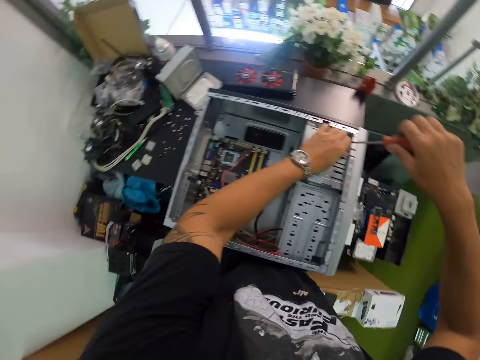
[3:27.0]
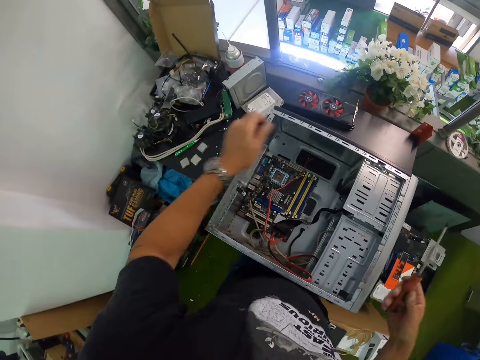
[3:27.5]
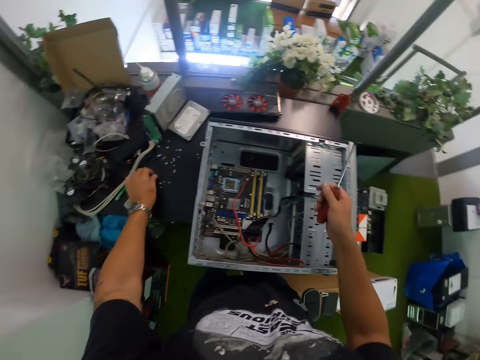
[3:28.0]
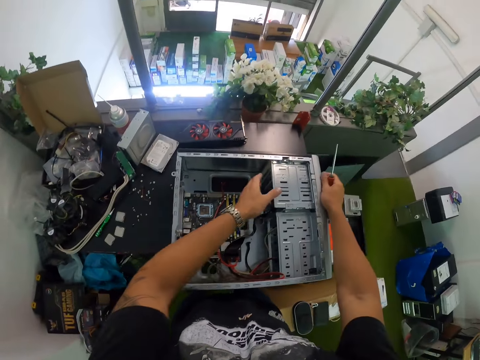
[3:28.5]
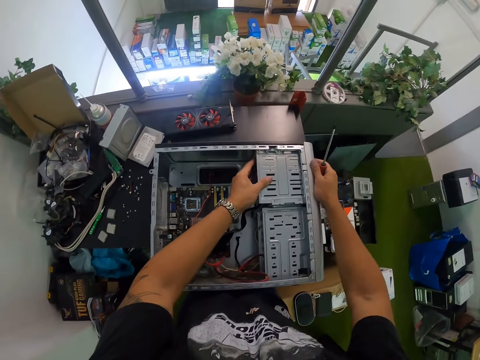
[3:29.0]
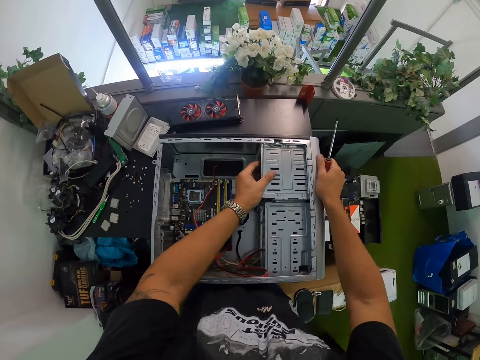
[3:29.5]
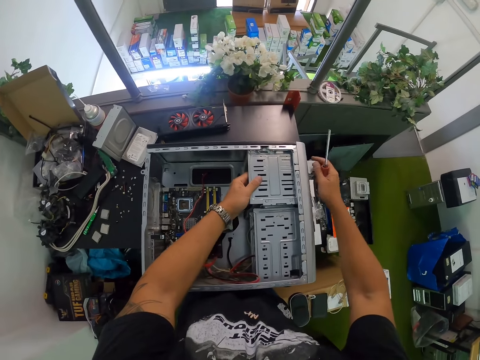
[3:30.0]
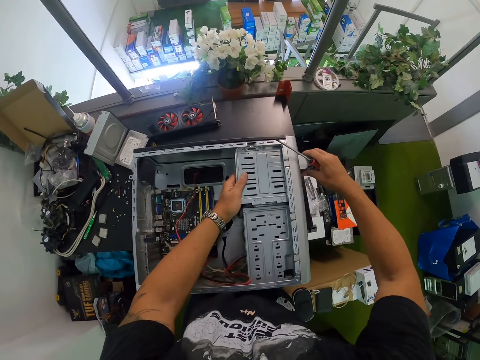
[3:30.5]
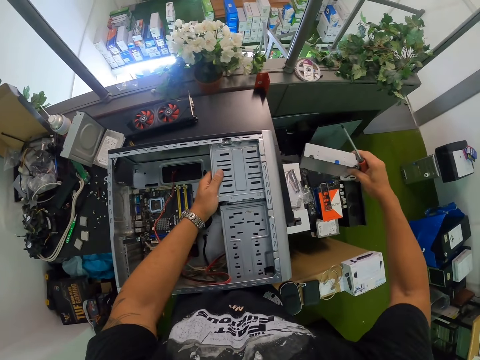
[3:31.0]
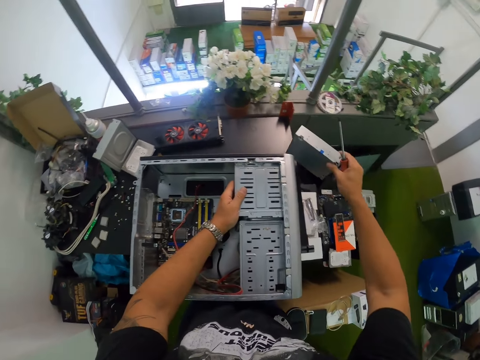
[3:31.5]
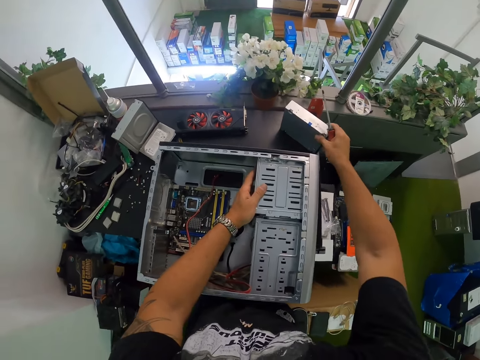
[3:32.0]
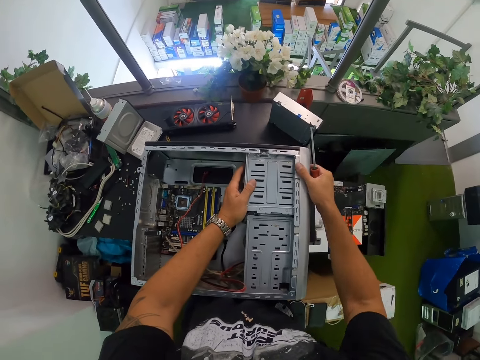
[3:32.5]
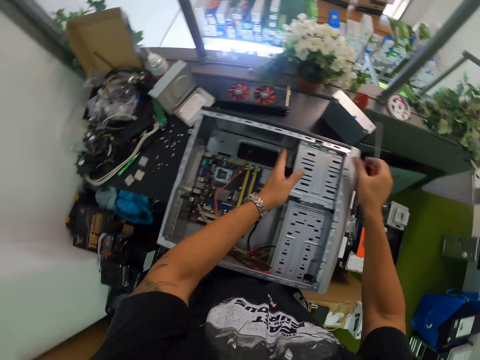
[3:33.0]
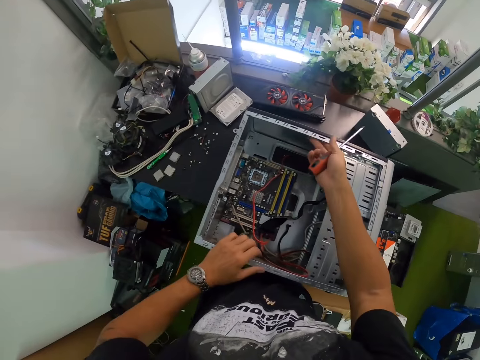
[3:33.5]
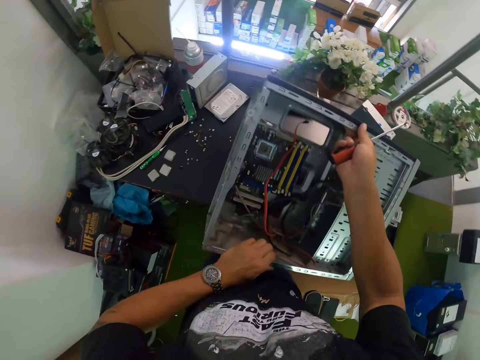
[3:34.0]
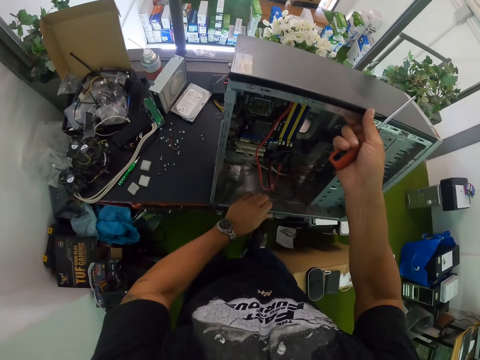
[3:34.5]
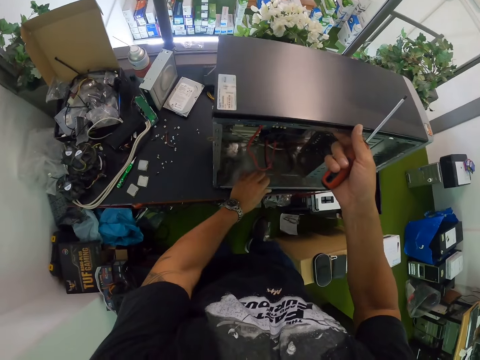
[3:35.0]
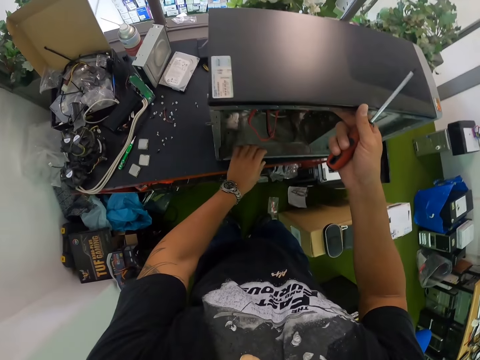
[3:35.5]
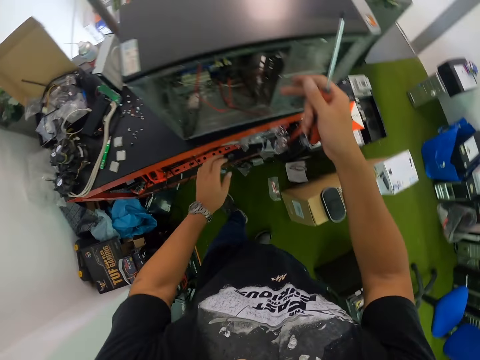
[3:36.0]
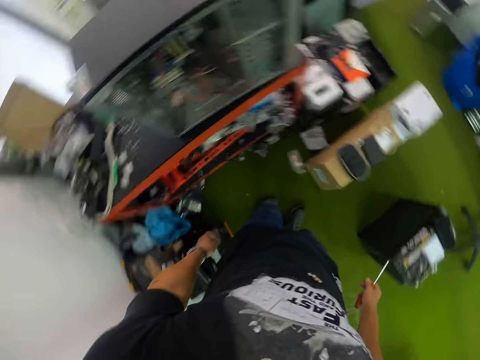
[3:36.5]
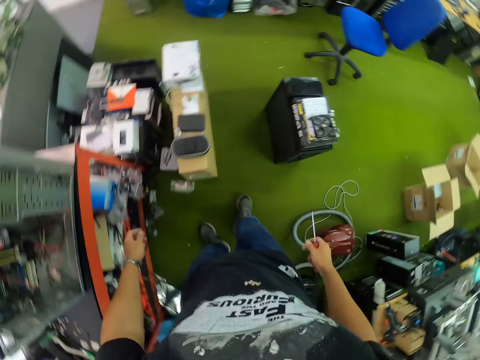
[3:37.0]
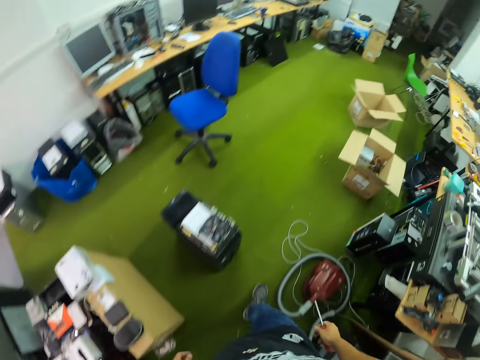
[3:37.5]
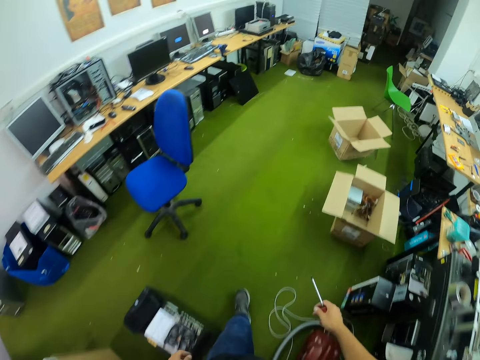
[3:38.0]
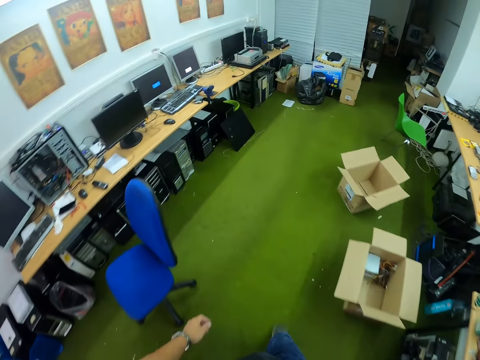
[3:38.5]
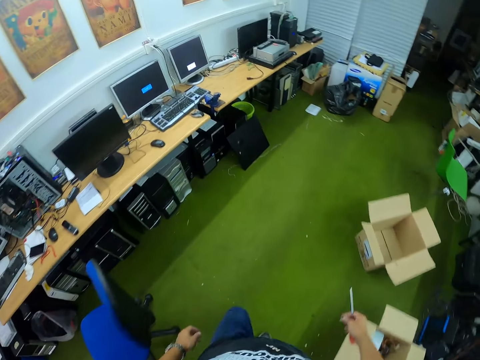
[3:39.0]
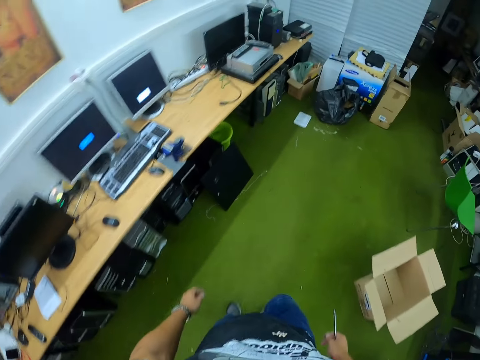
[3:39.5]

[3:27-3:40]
The camera wearer picks up the screw on the CPU with his left hand. He puts the screw in his left hand on the table. He pushes the CD ROM of the CPU with his left hand. He removes the CD ROM with his right hand. He puts the CD ROM in his right hand on the table. He turns the computer case on the table. He stands the CPU on the table with both hands. He walks to the wall shelf in the workshop.

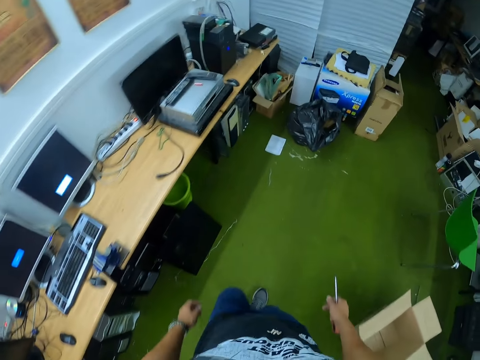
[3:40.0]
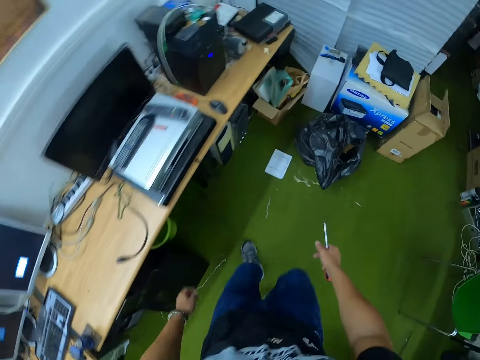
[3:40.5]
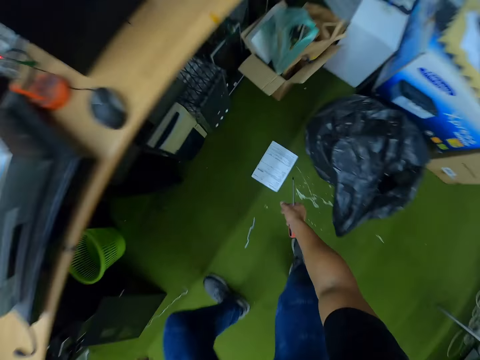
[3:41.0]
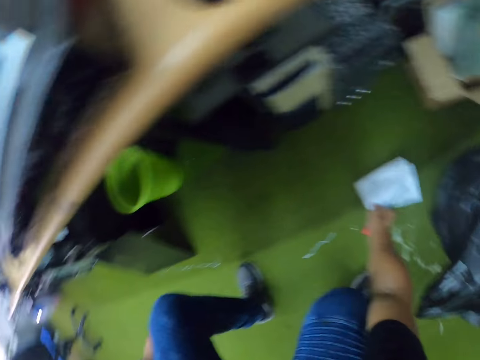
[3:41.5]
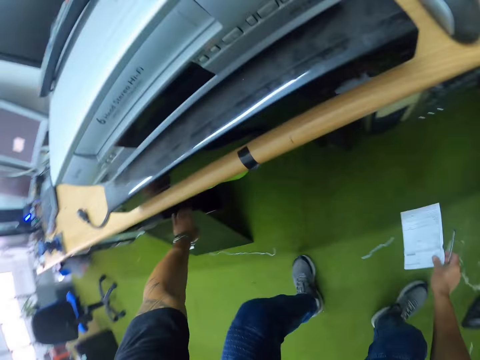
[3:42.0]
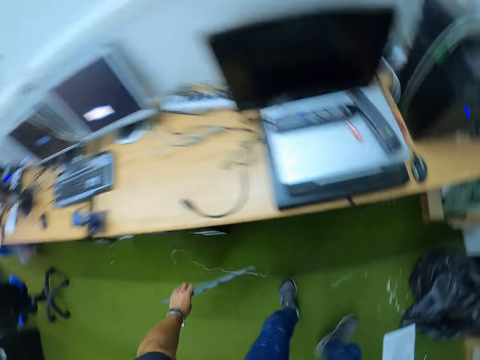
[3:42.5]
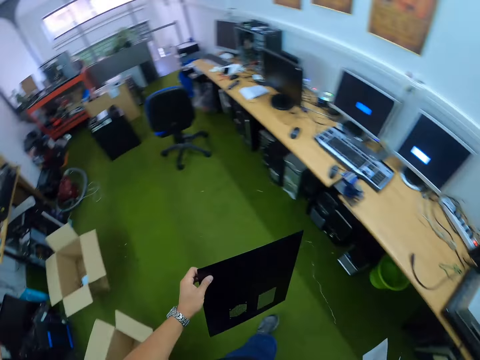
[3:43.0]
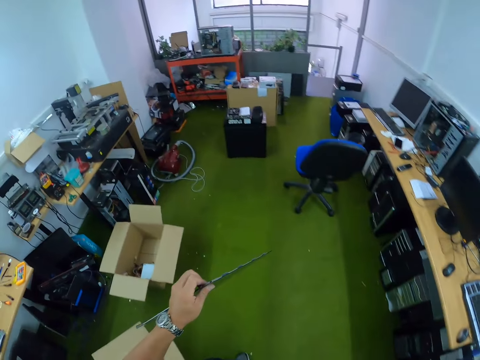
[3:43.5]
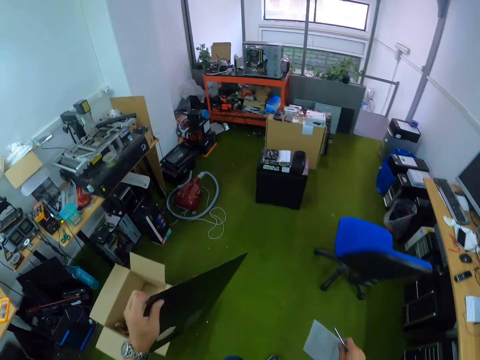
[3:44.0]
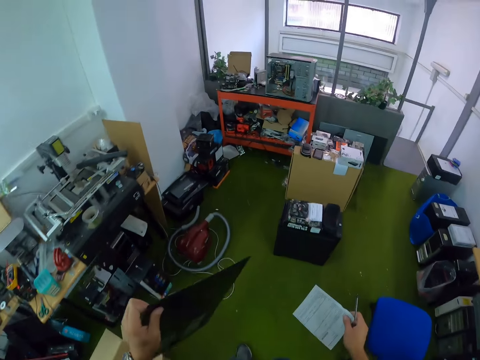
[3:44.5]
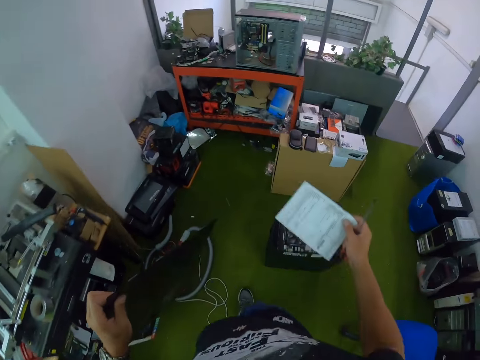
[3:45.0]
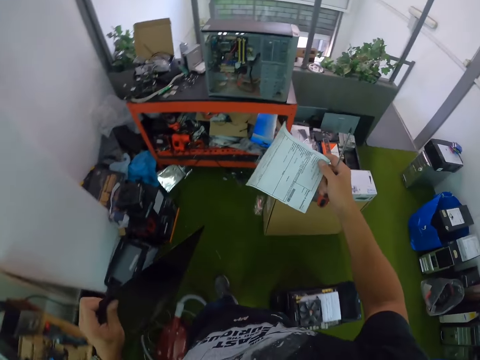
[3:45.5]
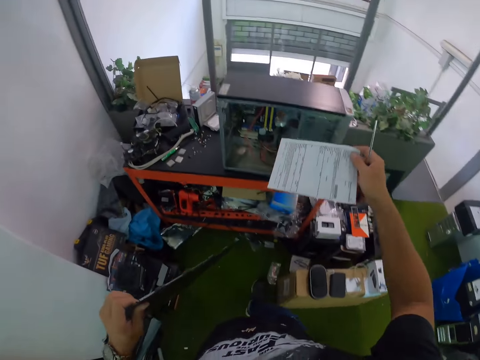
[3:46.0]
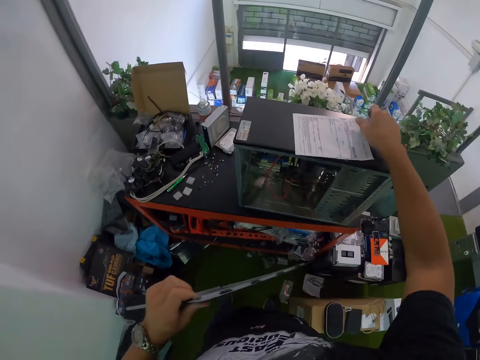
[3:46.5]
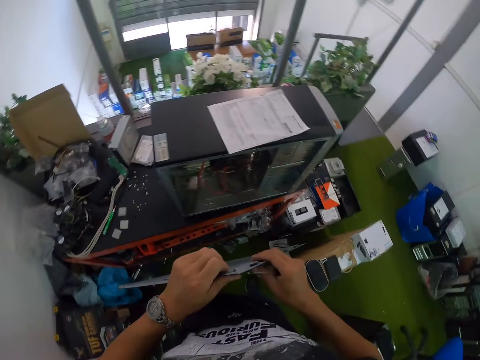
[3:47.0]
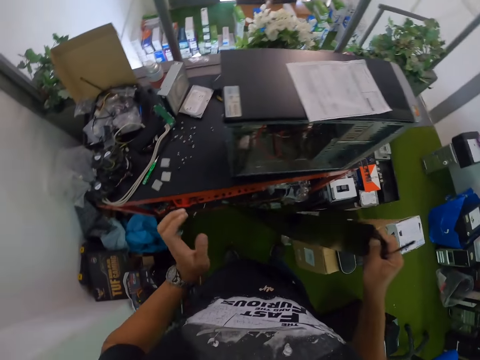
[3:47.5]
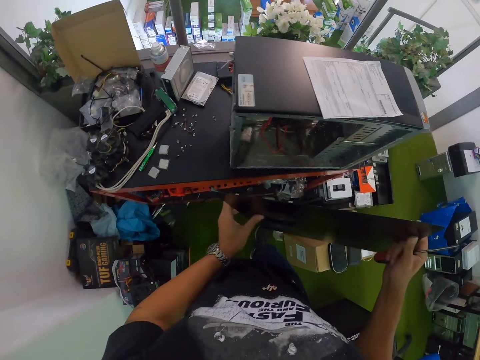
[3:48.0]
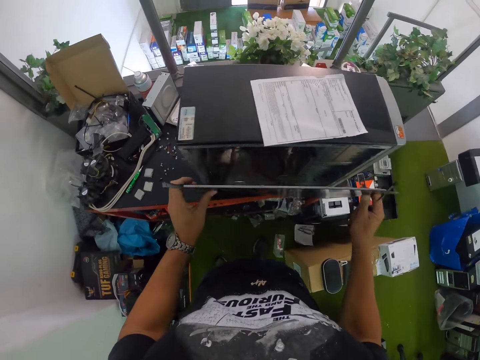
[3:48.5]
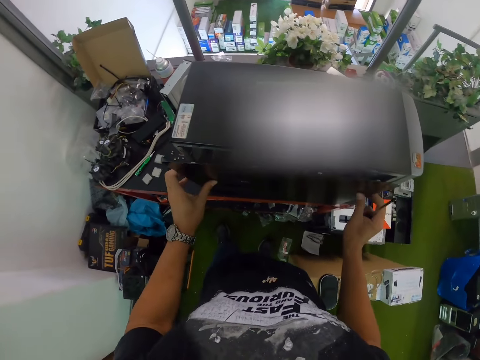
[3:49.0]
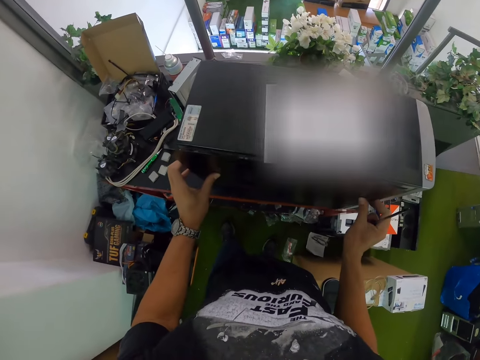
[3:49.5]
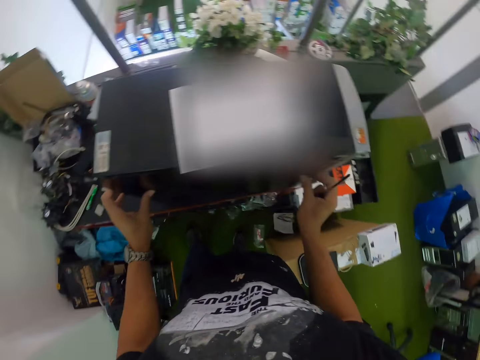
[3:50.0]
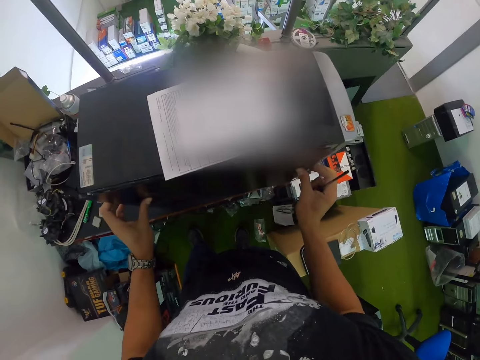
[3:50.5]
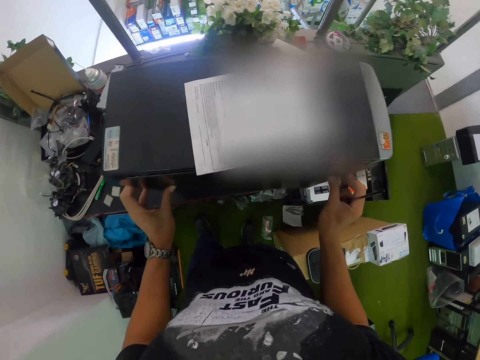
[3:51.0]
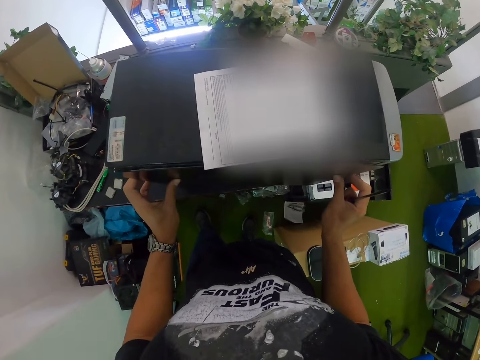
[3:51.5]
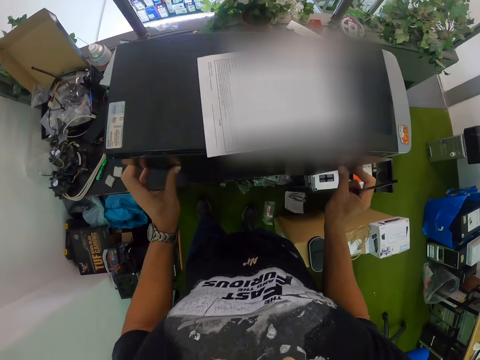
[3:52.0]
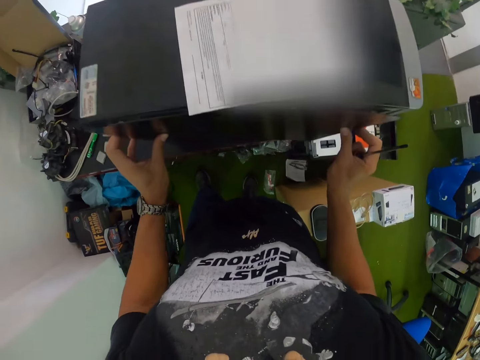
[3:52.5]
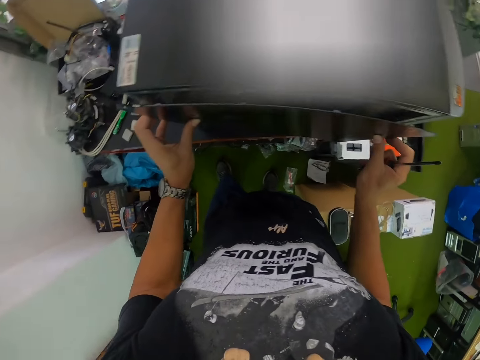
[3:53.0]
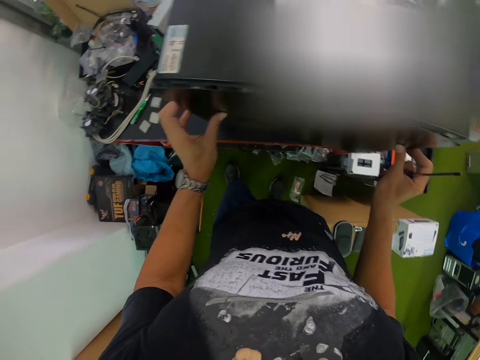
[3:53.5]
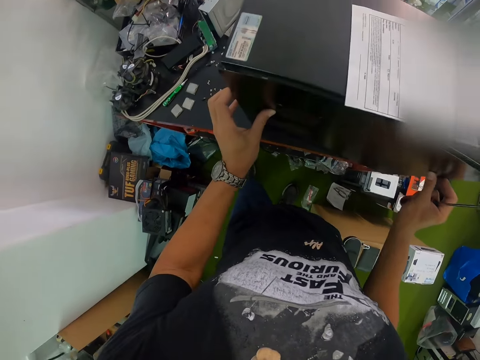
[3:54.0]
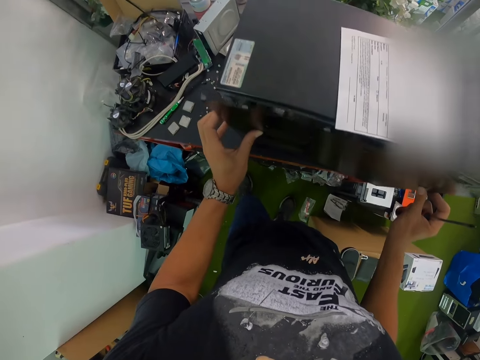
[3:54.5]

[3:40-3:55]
The camera wearer picks up the paper, the user manual sheet, on the ground with his right hand. He picks up the CPU cover on the ground with his left hand. He walks to the table in the workshop. He puts the paper in his right hand on the CPU on the table. He holds the CPU cover with both hands. He closes the CPU with the cover in his hands.
